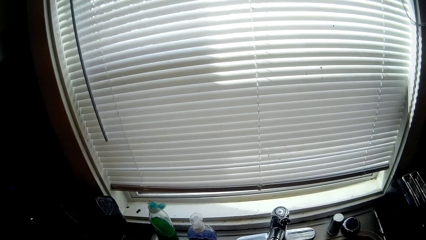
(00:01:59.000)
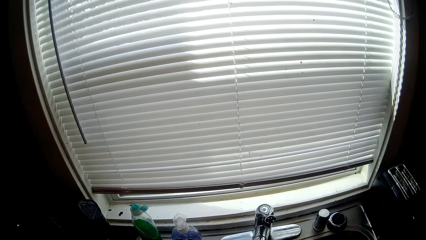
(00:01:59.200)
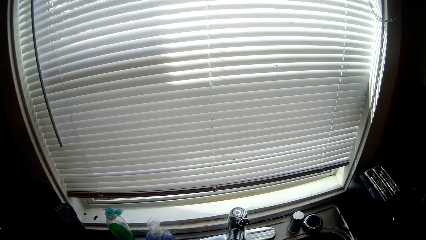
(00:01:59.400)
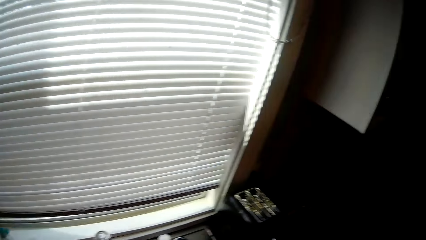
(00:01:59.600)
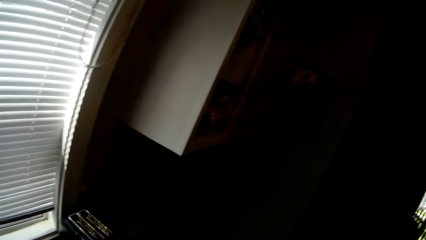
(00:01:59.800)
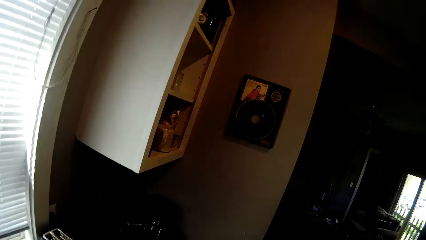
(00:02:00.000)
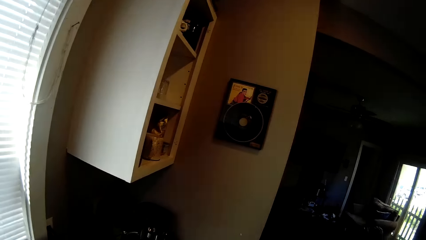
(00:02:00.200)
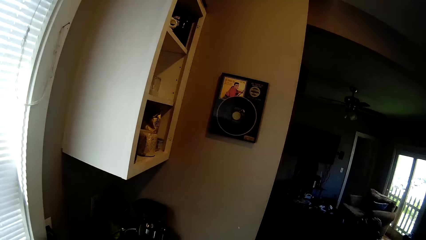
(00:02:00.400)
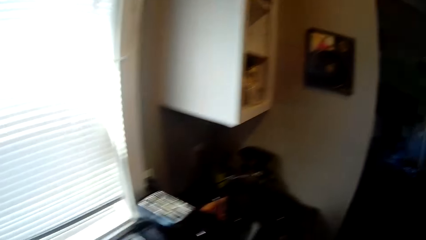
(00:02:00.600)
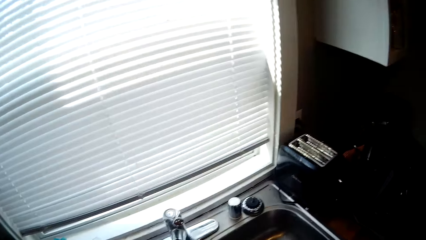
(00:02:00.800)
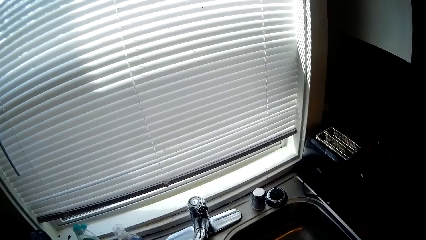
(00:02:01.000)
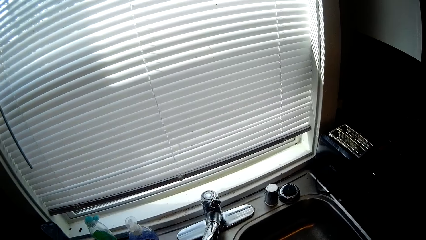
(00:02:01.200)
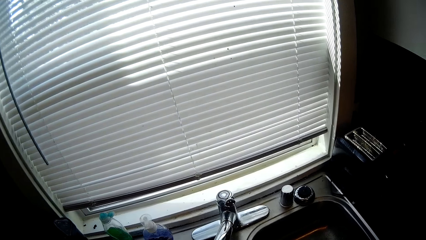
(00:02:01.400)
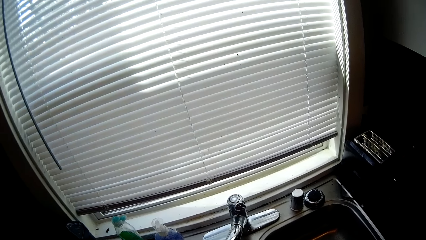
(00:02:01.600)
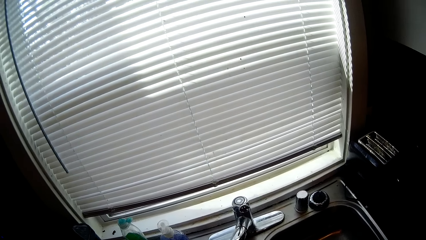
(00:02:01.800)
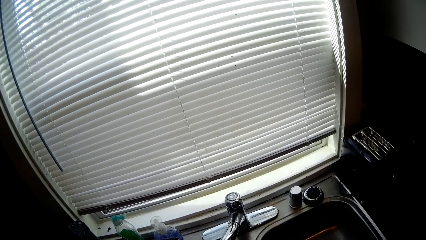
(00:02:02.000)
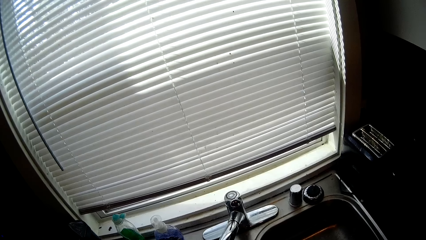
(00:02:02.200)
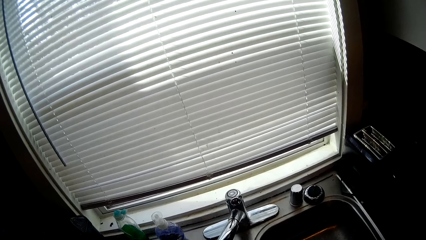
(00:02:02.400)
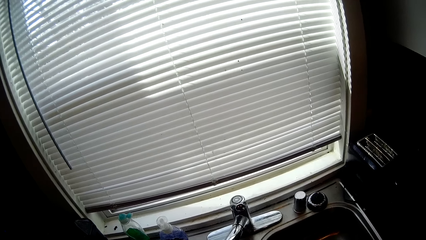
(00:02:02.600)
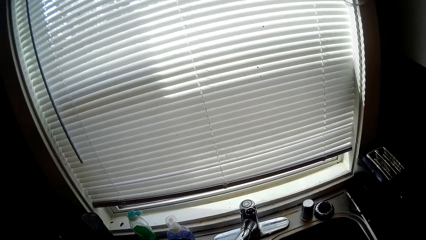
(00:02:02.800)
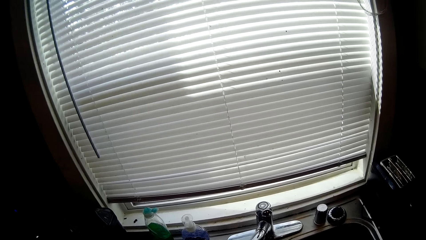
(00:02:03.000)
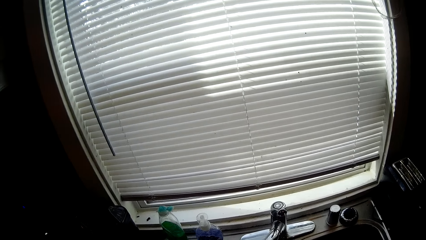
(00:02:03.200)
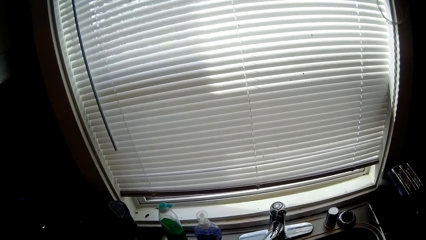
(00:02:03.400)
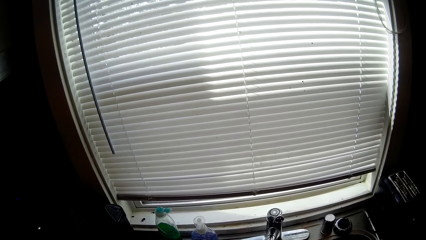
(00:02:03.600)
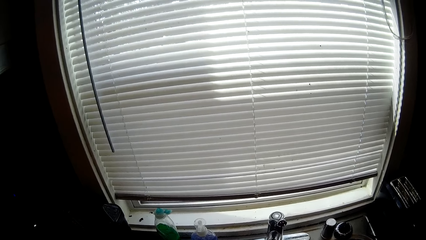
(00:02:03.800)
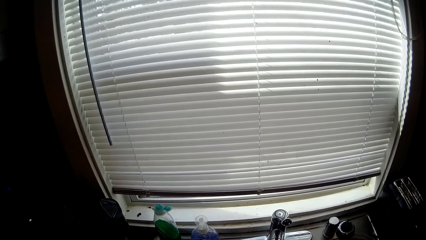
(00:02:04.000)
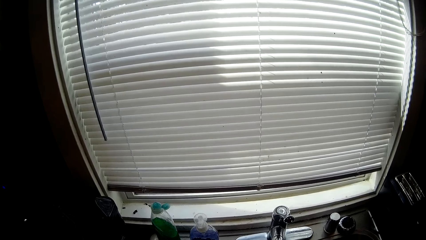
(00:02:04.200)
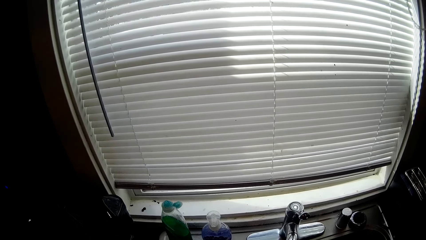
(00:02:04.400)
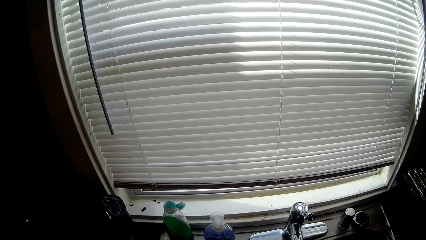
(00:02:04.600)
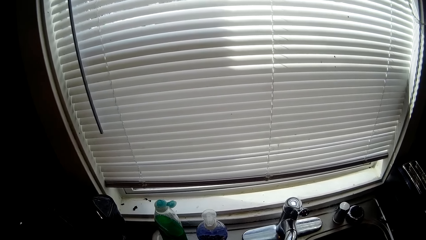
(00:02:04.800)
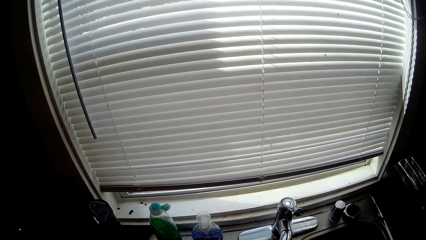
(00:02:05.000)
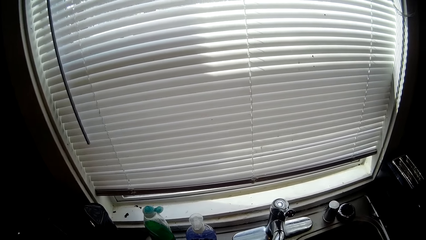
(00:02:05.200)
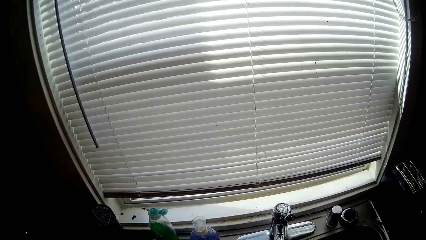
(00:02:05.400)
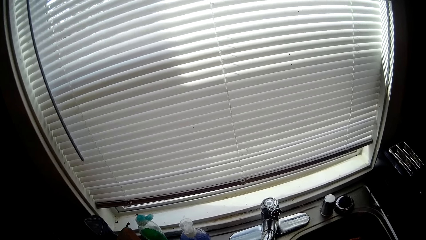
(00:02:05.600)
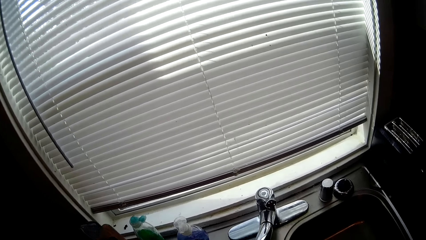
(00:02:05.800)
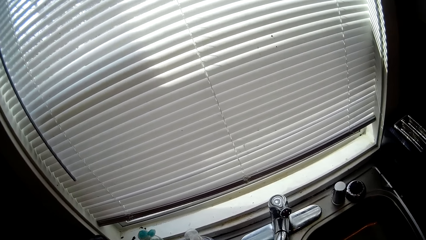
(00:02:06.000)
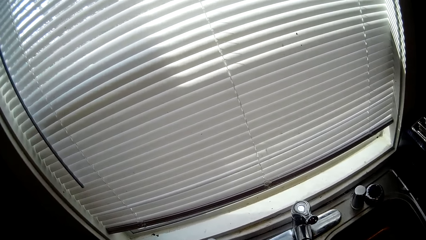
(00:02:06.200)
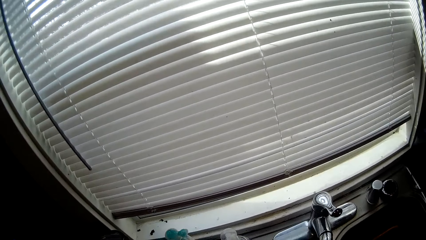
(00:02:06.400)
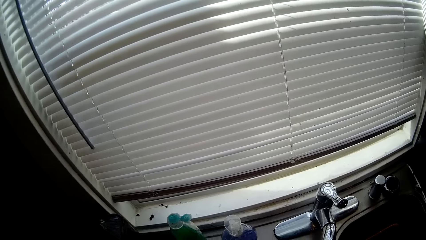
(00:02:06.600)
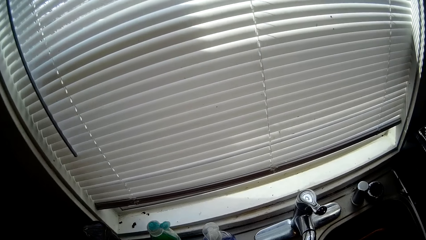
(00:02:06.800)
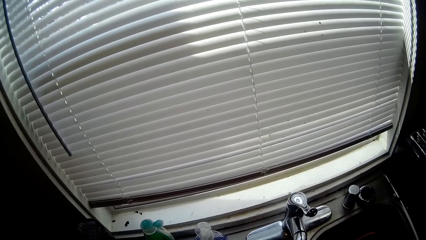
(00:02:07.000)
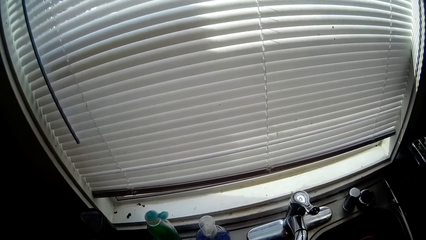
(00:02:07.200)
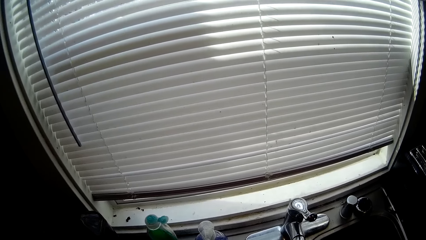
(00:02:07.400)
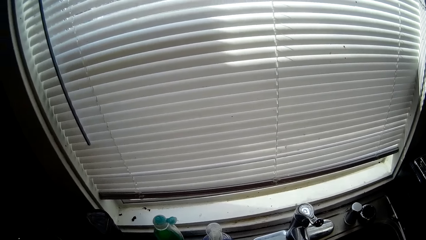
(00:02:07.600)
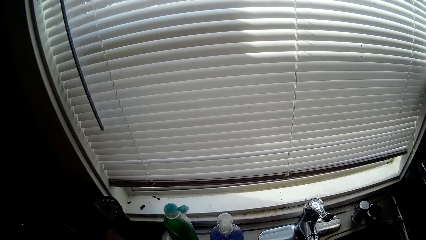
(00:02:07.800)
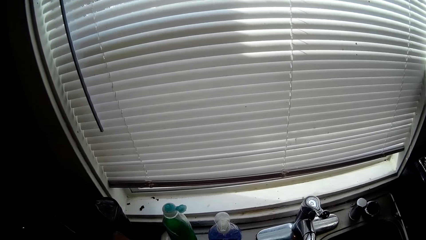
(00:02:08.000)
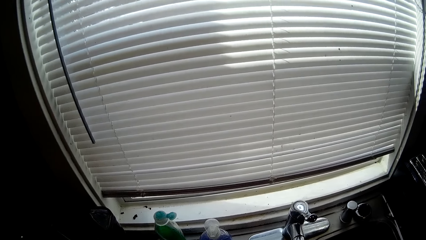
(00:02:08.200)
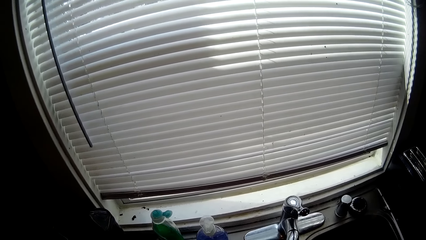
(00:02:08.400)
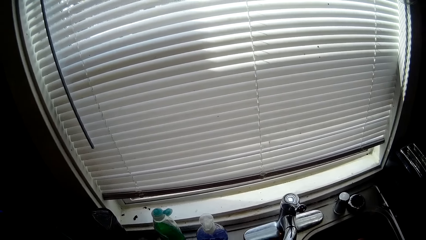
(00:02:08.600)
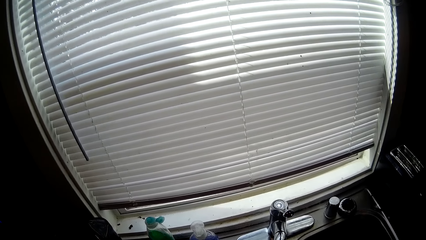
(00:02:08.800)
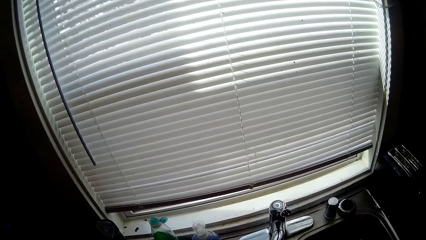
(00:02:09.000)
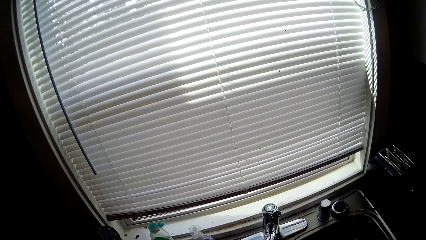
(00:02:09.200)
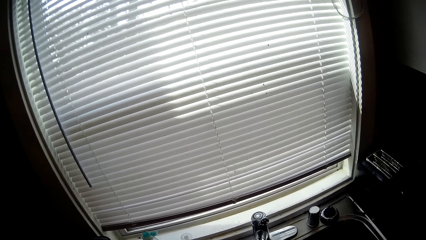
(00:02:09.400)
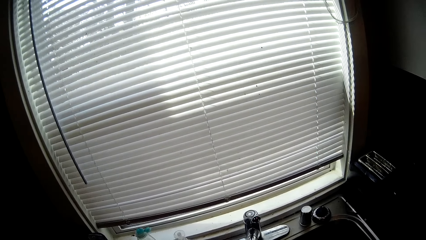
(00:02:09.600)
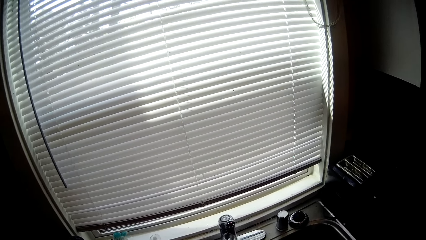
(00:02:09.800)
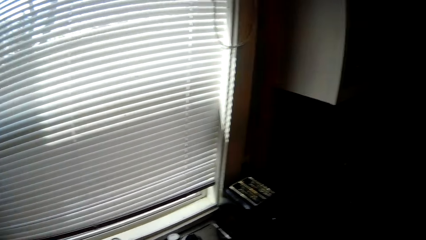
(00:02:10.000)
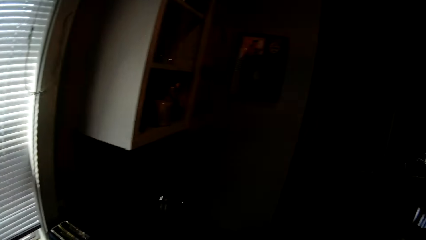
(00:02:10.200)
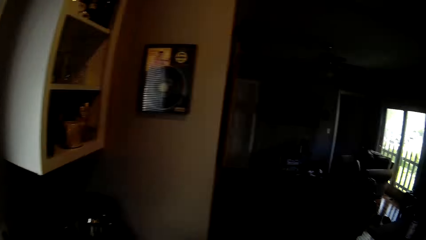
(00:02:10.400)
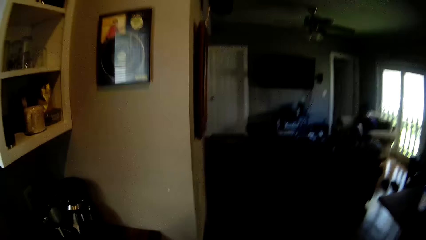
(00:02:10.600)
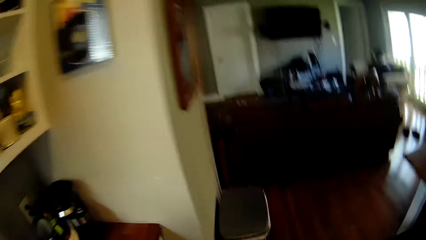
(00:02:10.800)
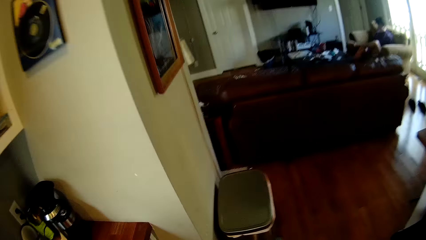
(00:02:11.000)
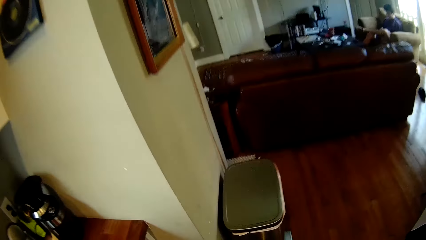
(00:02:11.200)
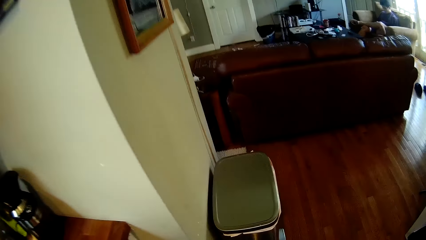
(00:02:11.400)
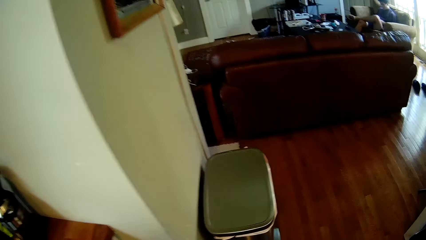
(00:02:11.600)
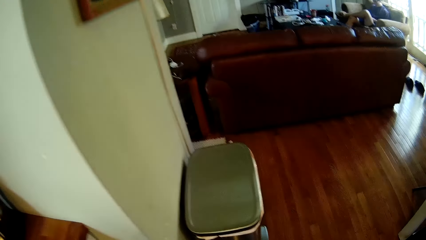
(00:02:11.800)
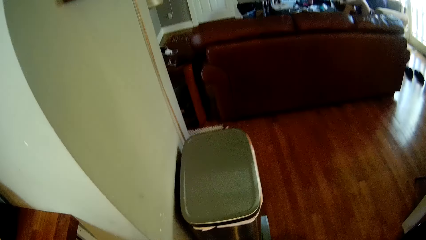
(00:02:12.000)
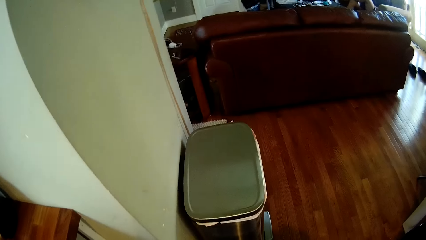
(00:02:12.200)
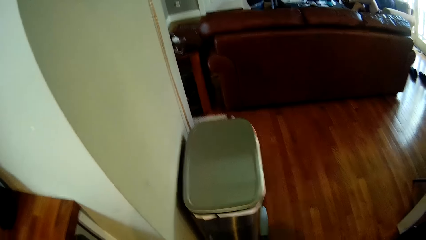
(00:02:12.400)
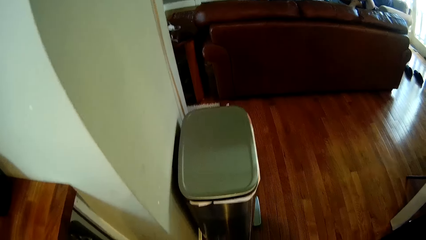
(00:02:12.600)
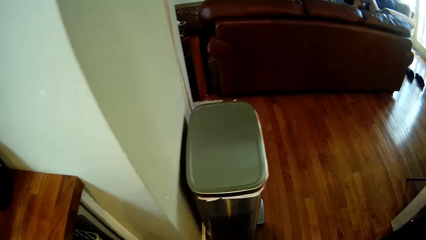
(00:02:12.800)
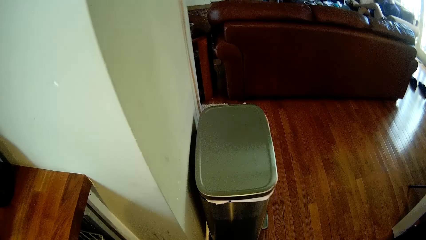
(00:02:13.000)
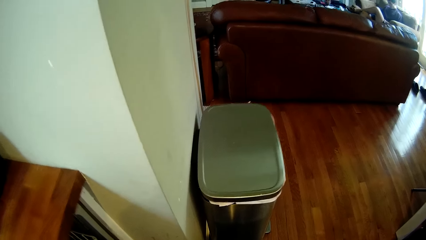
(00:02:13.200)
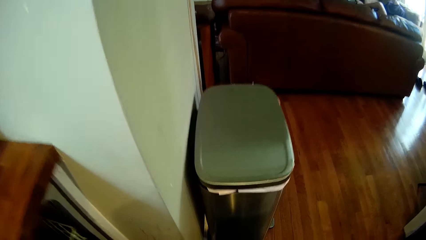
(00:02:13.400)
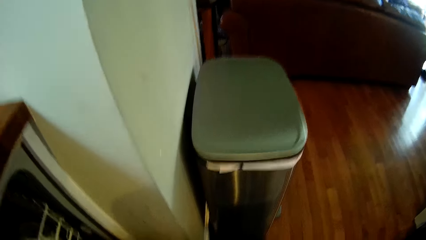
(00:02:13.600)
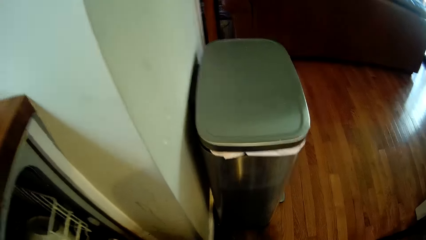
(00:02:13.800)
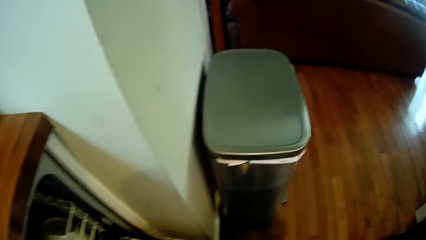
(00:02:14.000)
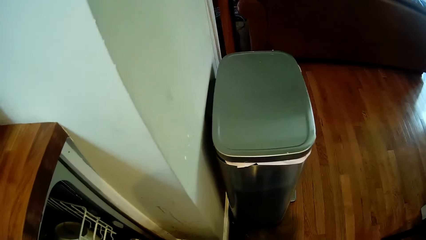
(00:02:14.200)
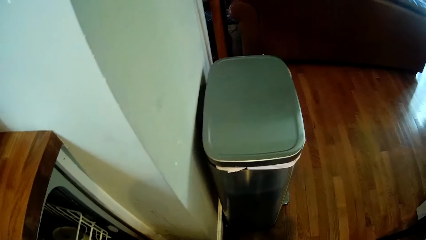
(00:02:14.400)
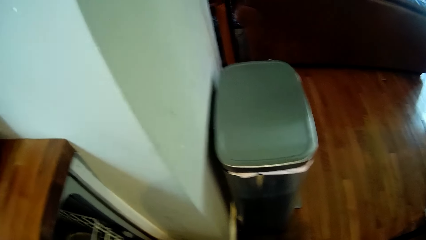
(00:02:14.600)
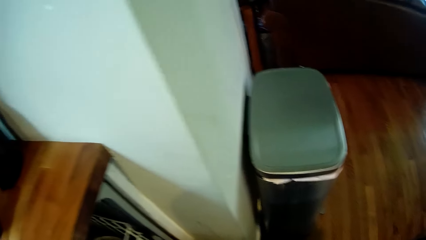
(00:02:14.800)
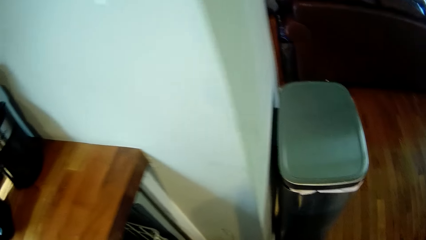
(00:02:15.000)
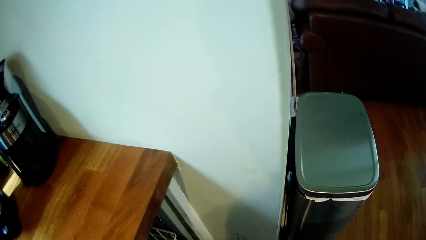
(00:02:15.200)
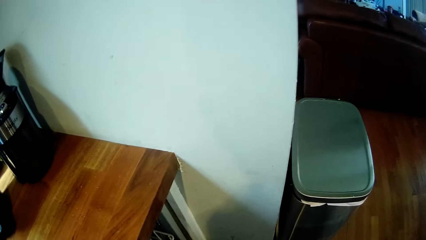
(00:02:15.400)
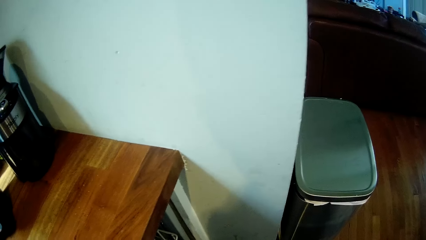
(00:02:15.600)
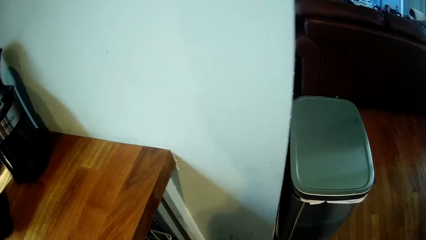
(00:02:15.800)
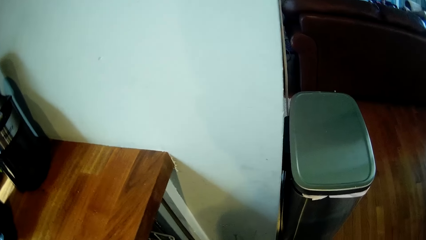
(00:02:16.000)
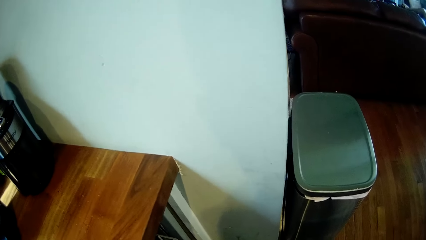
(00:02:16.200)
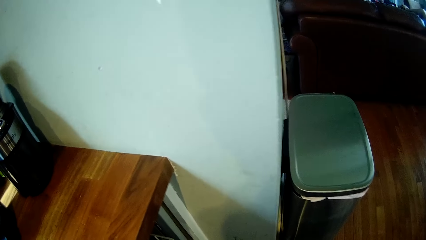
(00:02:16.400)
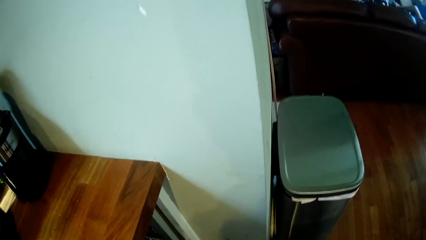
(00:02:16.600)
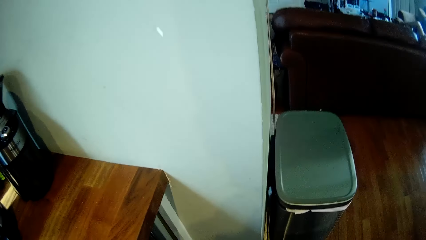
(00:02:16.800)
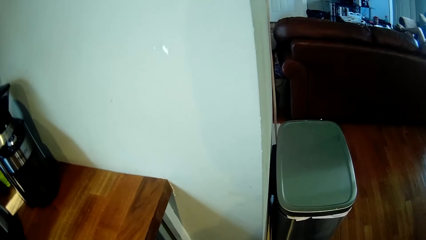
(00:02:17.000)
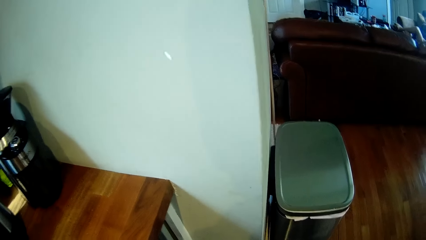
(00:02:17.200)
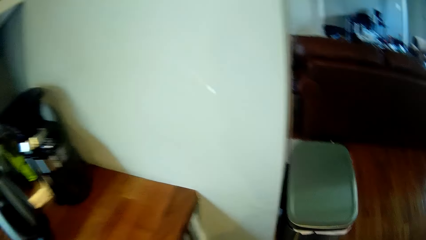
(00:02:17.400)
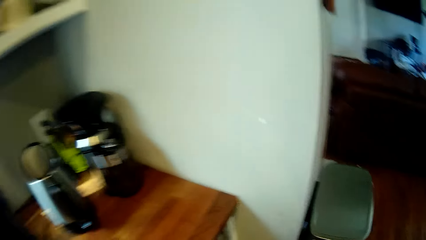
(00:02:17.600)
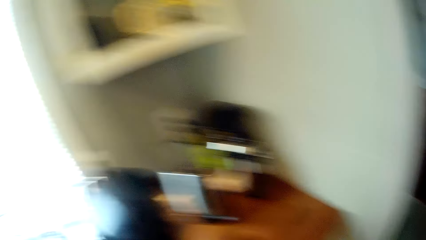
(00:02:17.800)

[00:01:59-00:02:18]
The camera wearer arranges dishes in the sink. They put the dishes in a cabinet.
